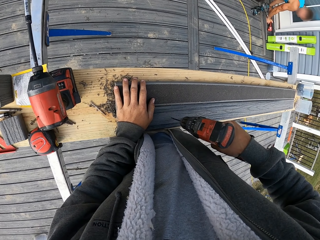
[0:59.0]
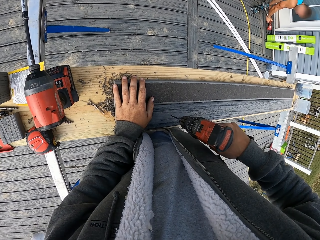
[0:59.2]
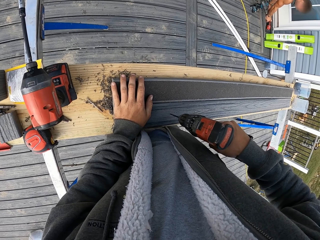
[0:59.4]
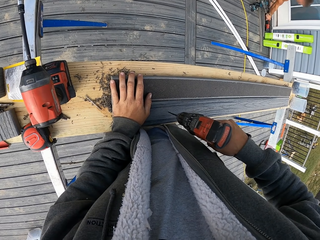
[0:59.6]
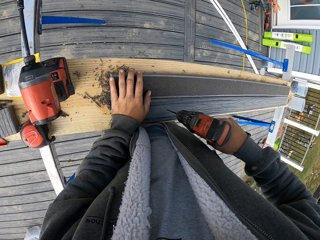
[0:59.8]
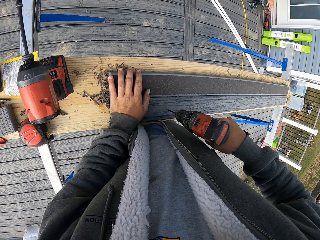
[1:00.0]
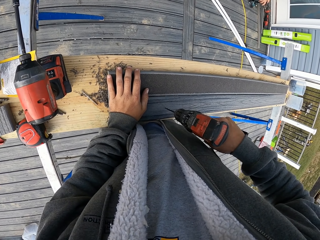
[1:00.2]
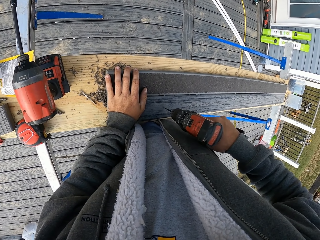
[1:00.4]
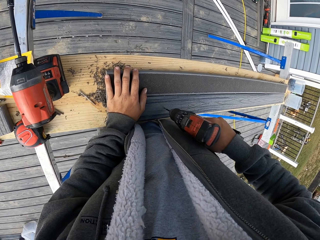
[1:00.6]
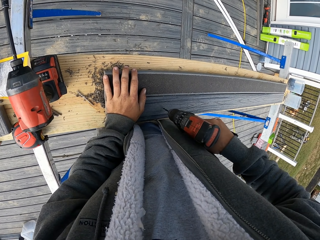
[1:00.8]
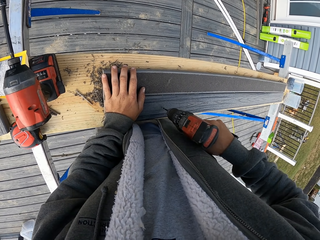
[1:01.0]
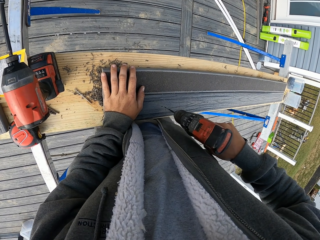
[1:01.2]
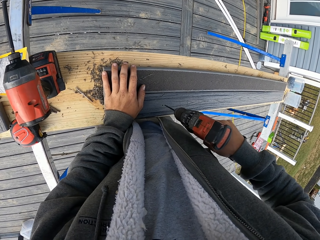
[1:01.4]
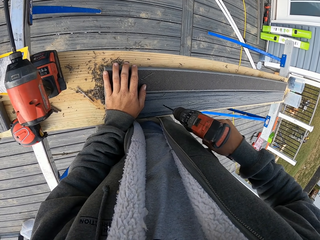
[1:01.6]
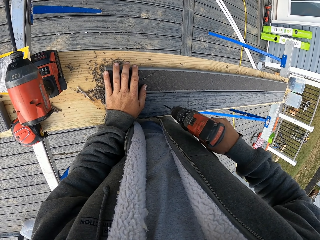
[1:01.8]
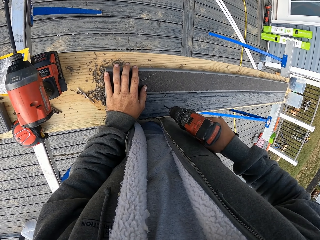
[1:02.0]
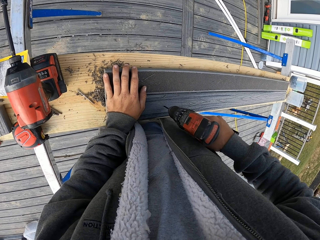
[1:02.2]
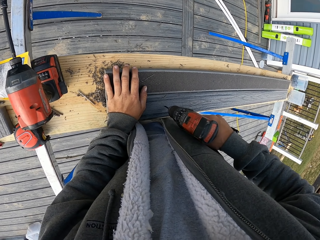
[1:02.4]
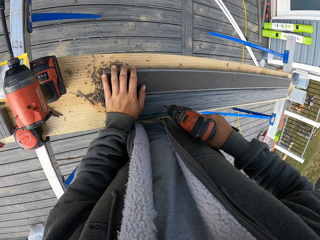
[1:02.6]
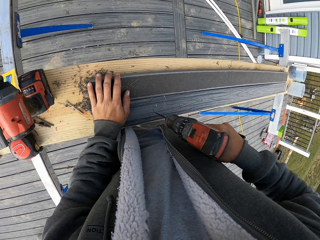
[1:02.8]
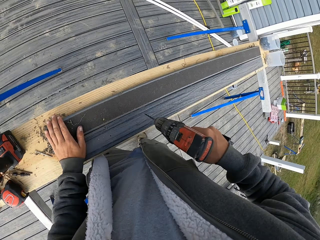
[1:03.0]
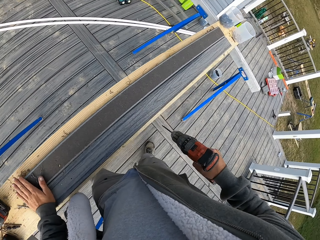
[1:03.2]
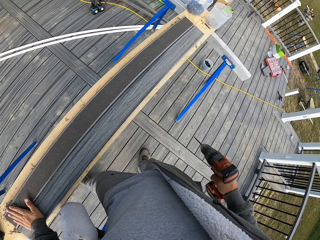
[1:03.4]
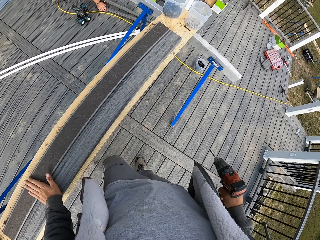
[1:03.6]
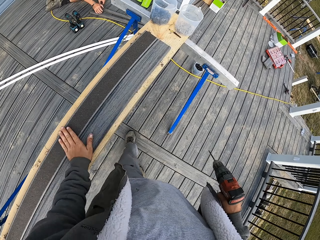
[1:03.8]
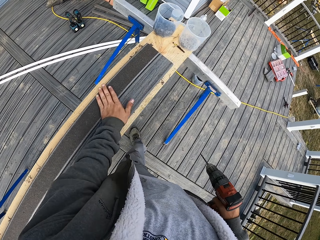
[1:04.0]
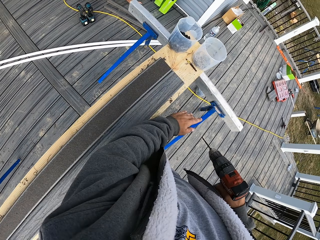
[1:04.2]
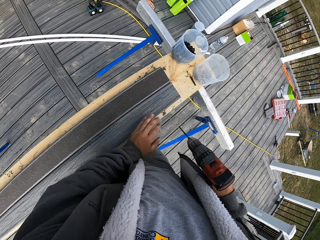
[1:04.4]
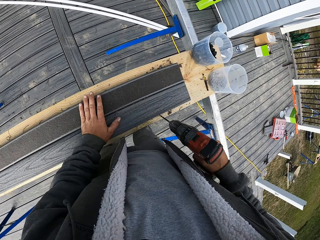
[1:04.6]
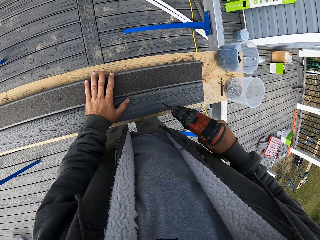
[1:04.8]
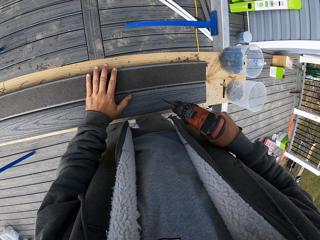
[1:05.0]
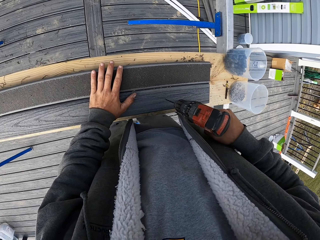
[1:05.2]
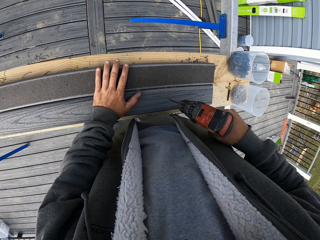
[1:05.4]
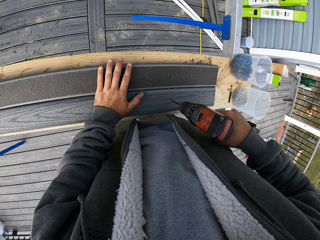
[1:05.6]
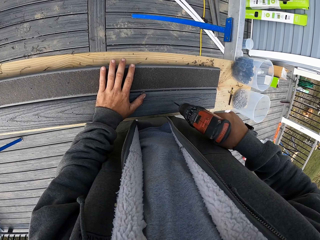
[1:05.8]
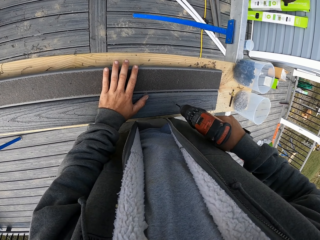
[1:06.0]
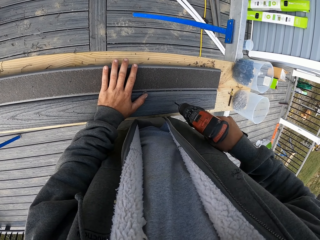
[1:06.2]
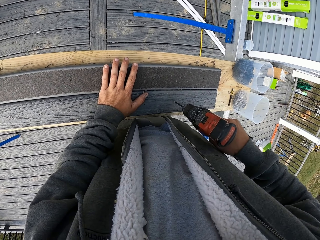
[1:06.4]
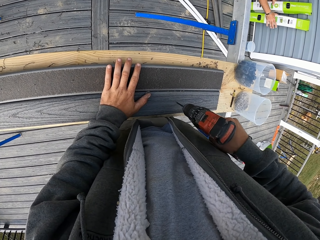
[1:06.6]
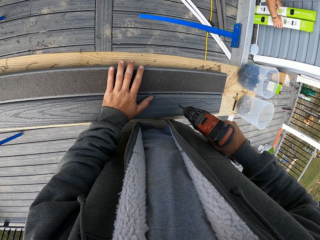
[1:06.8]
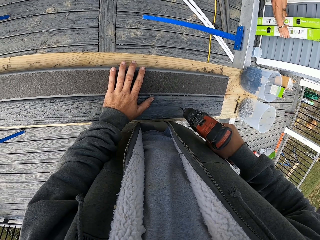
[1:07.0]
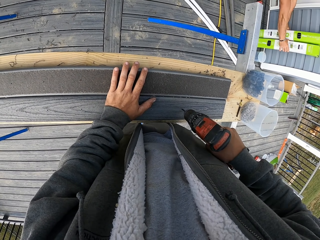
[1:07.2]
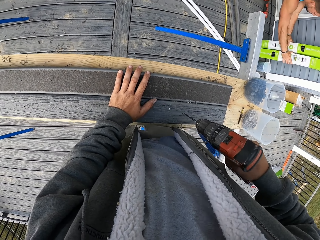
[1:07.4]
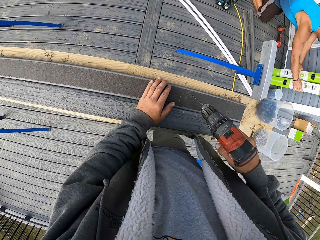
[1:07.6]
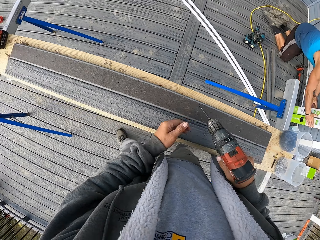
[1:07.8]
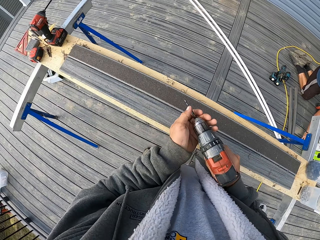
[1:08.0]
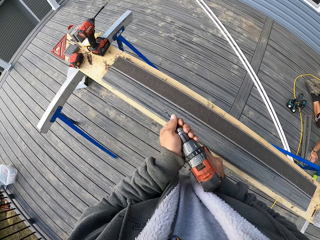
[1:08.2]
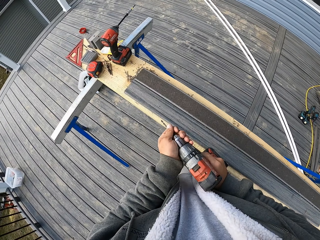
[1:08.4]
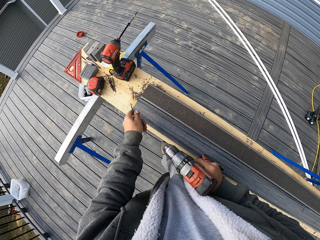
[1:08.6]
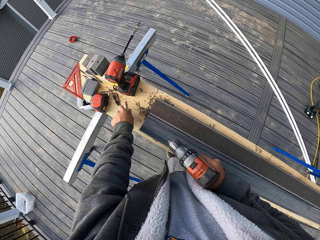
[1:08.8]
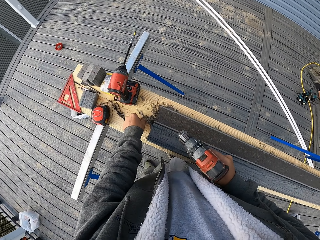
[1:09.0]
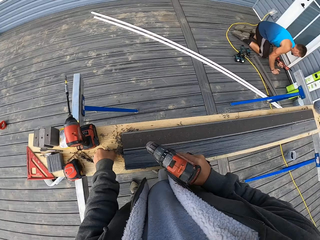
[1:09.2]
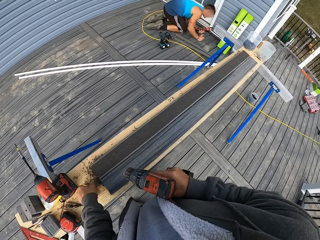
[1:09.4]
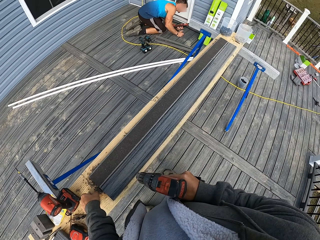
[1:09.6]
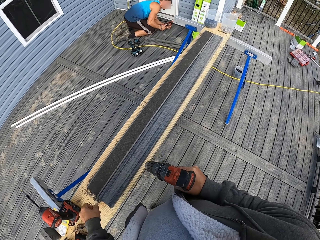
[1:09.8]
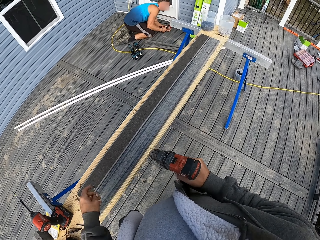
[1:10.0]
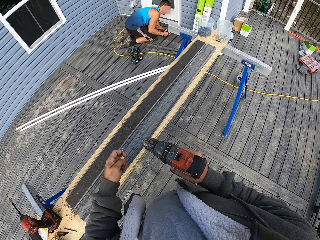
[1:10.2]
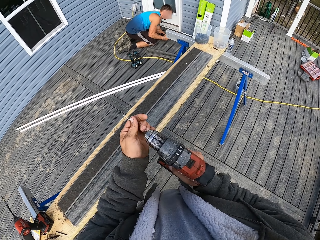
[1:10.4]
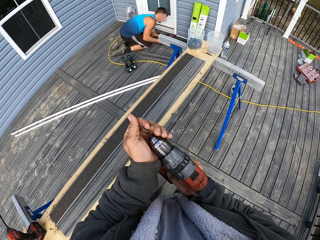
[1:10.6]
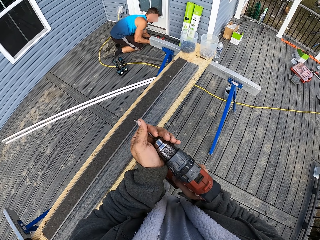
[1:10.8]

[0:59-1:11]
The camera wearer wipes dust from the rail. They drill a hole in the rail. A man moves boxes of balusters. The camera wearer drills a hole in the rail. They remove something. They drop something on the table. They pick up something.

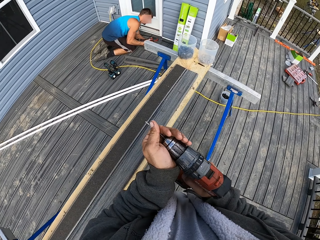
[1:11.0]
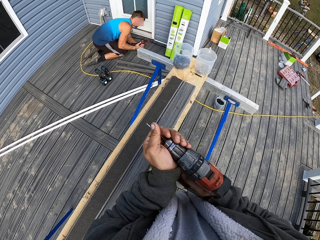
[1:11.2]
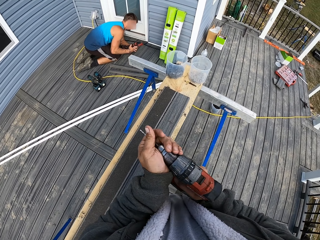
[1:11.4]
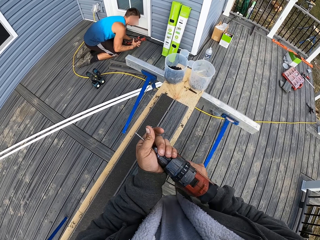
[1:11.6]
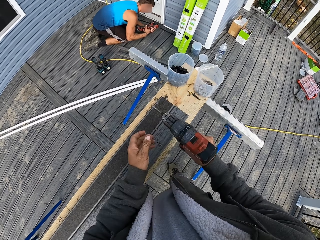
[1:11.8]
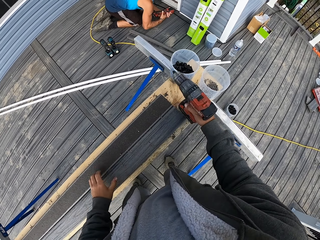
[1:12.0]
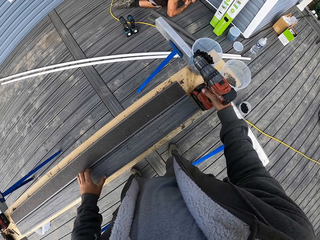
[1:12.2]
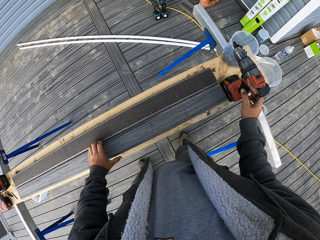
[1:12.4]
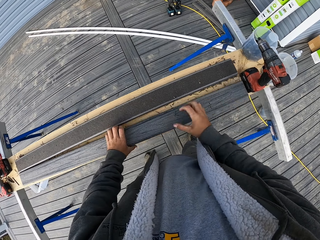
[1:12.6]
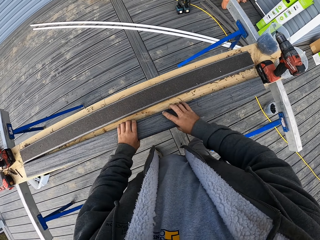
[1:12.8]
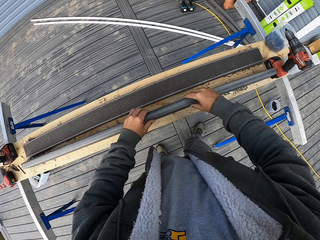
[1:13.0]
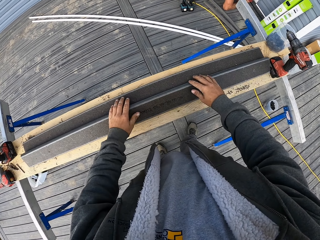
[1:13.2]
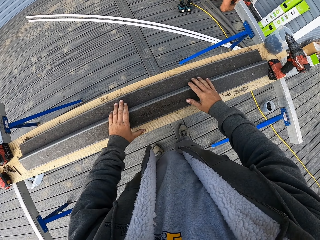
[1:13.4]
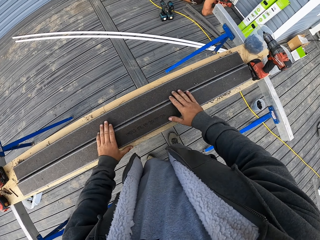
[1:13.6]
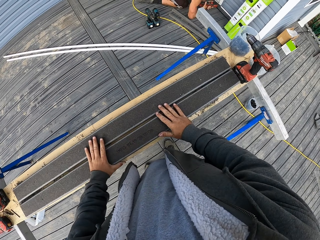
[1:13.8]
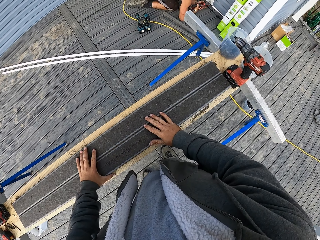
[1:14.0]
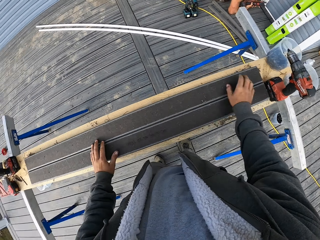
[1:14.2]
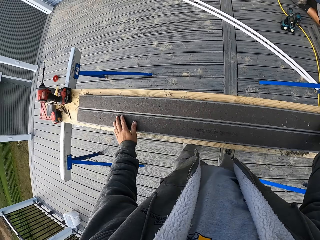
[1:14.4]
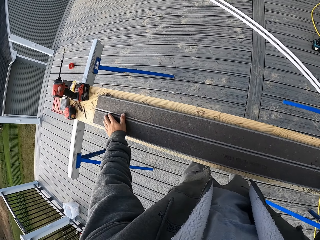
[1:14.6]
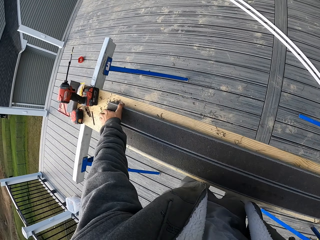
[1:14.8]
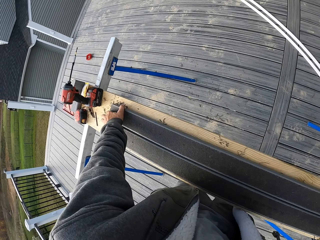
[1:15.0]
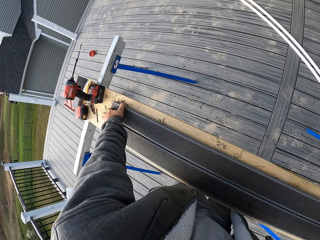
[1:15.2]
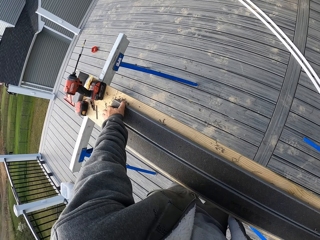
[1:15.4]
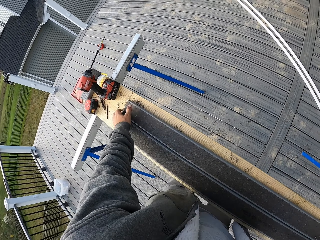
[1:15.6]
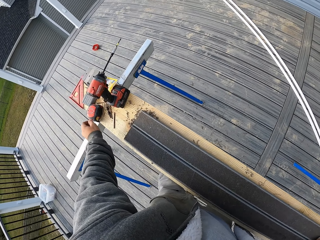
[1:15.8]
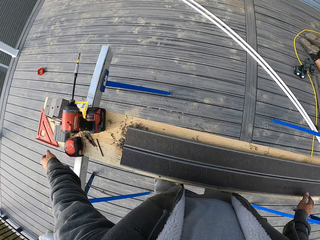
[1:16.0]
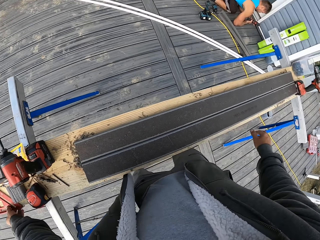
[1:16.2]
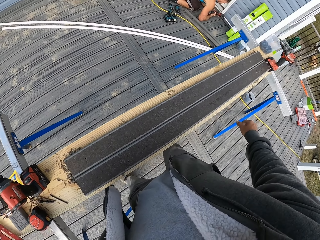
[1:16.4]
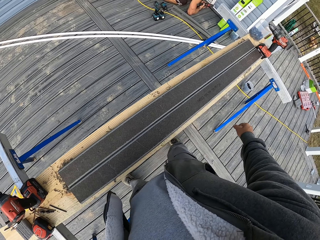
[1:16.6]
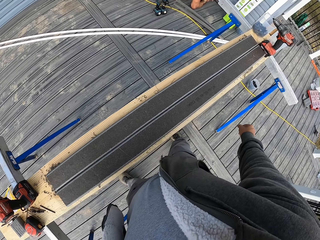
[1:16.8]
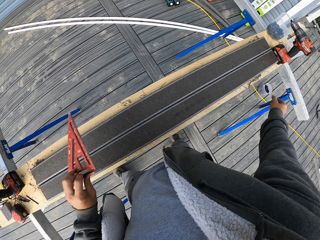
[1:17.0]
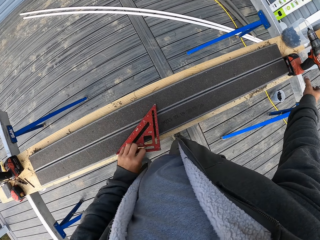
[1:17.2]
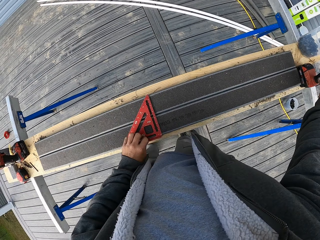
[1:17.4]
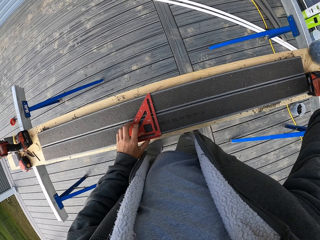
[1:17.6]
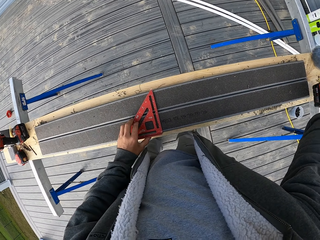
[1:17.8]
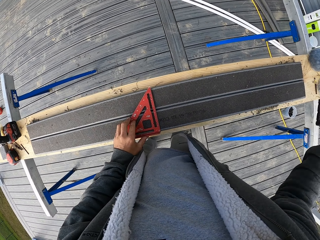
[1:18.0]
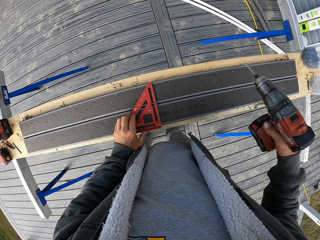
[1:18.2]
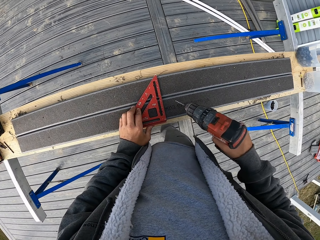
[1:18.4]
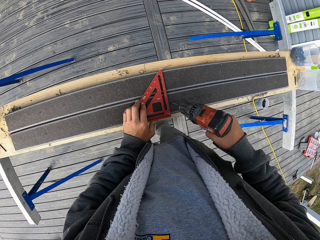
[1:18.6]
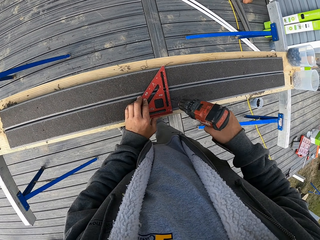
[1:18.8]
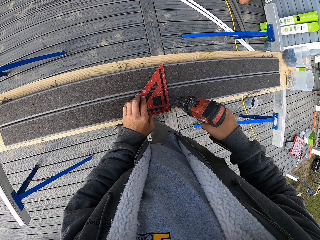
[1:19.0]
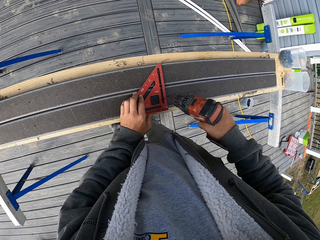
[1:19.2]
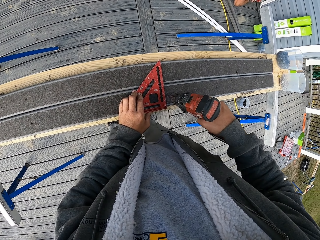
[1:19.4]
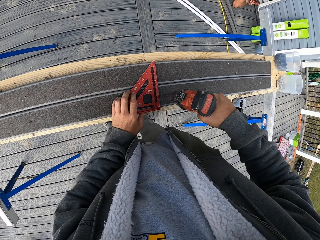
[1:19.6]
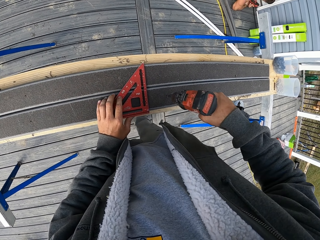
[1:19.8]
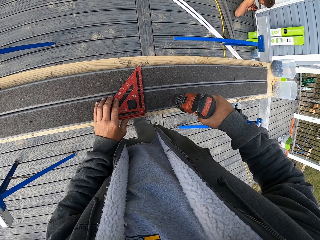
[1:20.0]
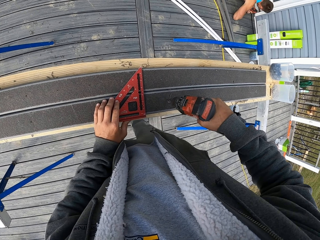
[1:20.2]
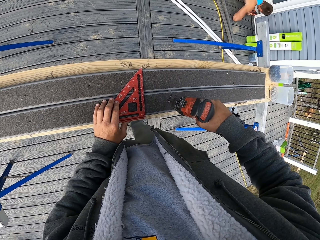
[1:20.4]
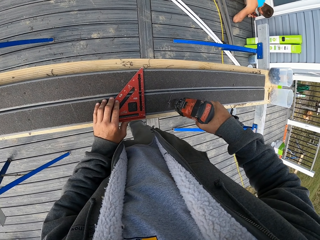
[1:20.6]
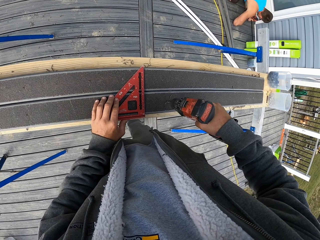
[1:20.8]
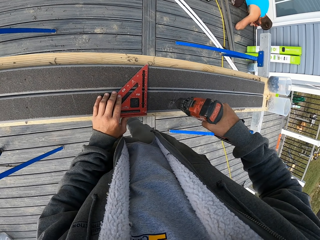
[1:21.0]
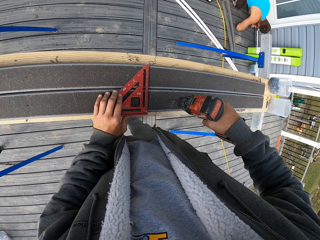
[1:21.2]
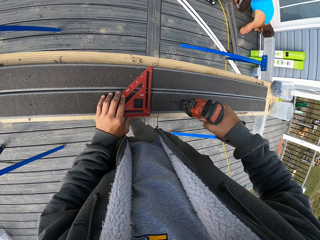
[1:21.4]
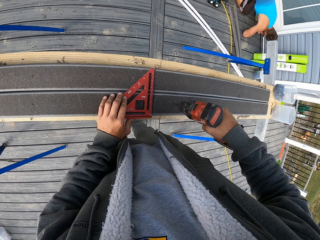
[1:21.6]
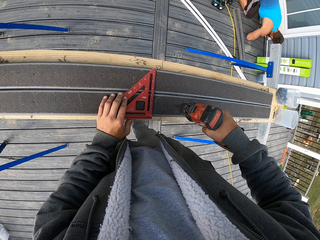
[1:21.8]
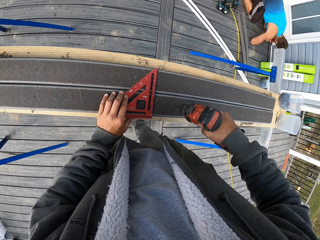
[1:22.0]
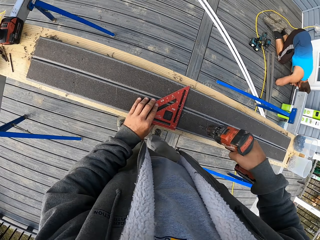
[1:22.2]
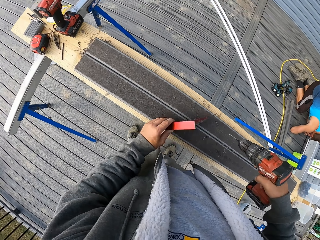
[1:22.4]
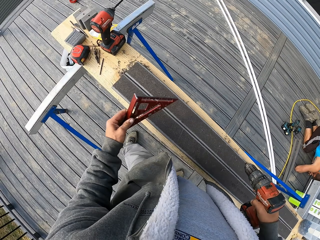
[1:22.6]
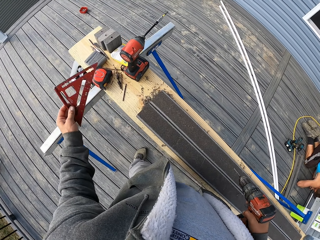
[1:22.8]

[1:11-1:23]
The camera wearer fixes something in the drill. A man fixes something. The camera wearer places the drill on the table. They turn the rail. They align the trails. They pick up a triangle ruler. They pick up the drill. They drill holes in the rail. The man fixes something. The camera wearer drills holes in the rail.
